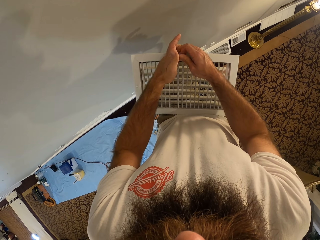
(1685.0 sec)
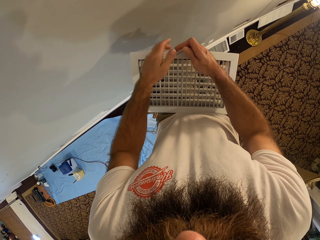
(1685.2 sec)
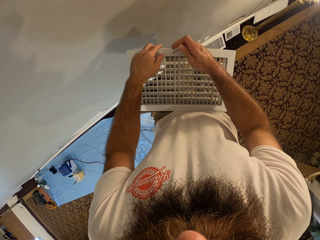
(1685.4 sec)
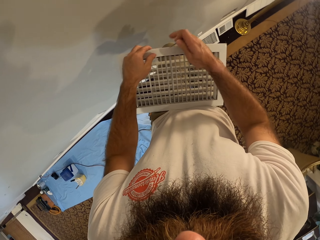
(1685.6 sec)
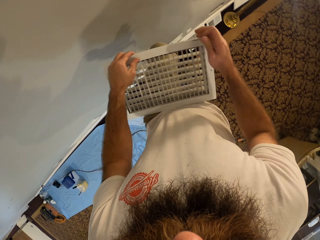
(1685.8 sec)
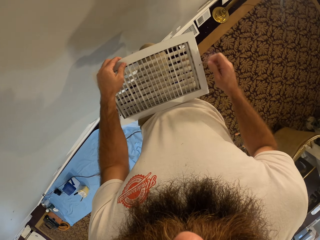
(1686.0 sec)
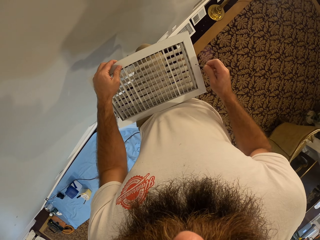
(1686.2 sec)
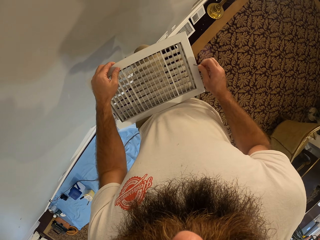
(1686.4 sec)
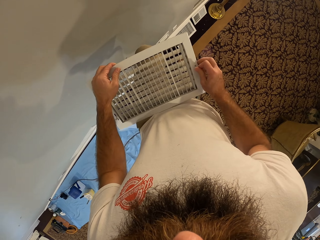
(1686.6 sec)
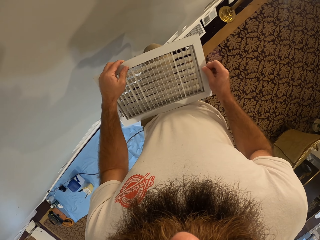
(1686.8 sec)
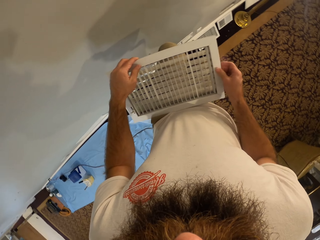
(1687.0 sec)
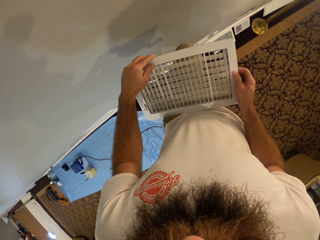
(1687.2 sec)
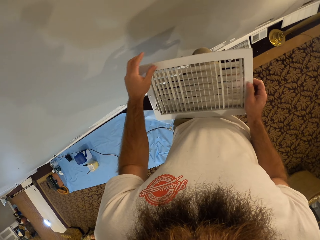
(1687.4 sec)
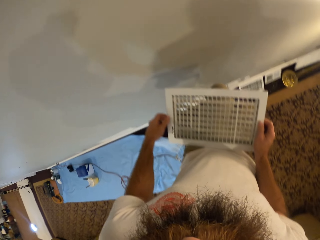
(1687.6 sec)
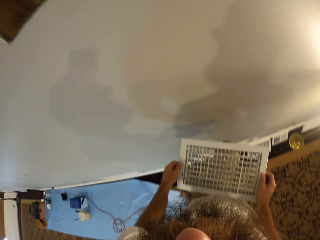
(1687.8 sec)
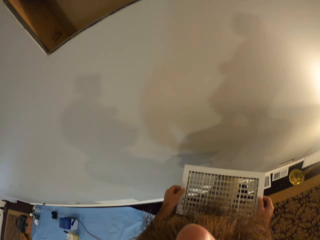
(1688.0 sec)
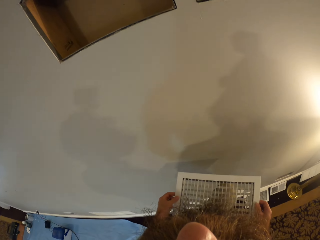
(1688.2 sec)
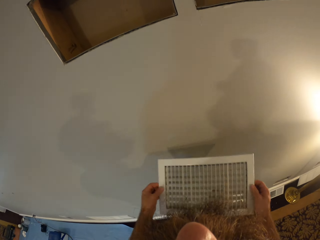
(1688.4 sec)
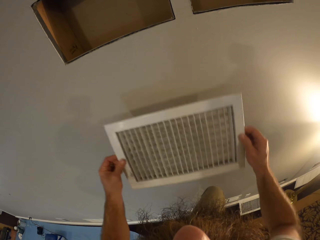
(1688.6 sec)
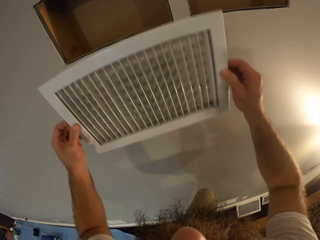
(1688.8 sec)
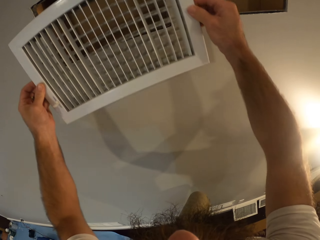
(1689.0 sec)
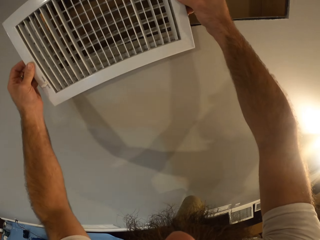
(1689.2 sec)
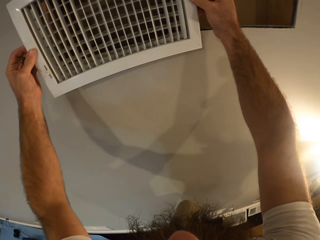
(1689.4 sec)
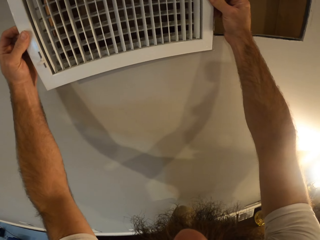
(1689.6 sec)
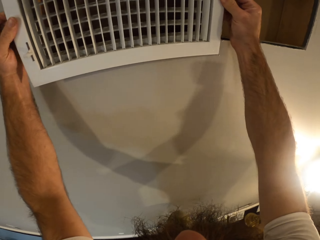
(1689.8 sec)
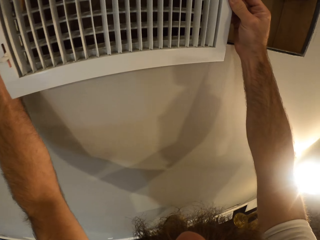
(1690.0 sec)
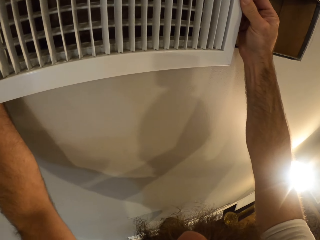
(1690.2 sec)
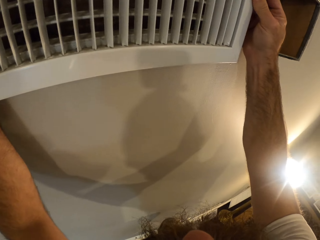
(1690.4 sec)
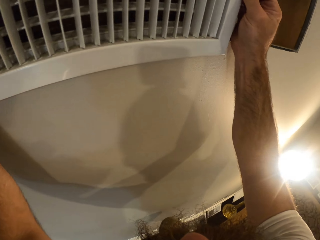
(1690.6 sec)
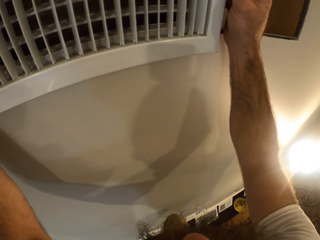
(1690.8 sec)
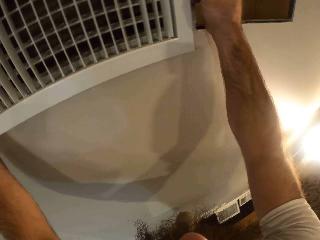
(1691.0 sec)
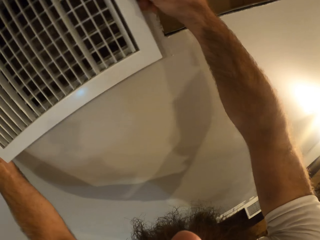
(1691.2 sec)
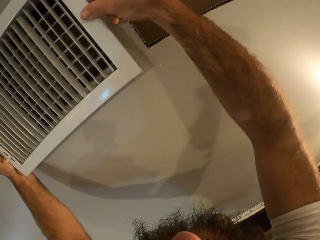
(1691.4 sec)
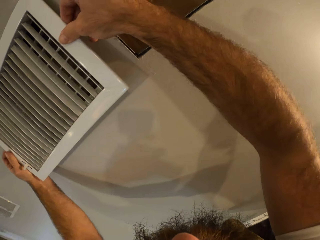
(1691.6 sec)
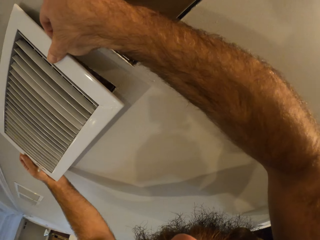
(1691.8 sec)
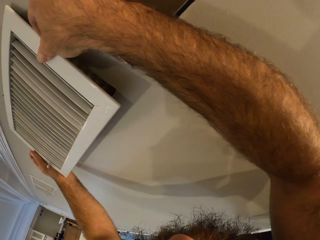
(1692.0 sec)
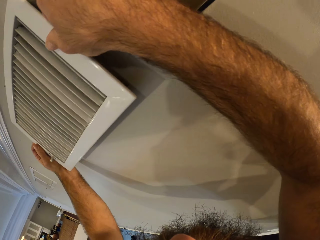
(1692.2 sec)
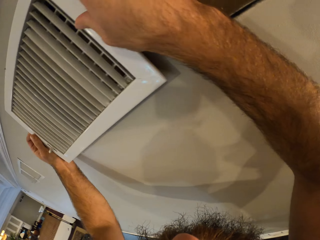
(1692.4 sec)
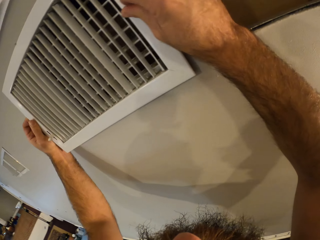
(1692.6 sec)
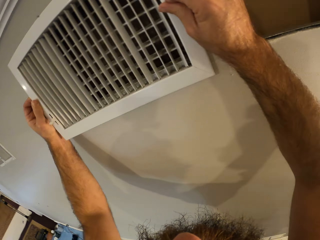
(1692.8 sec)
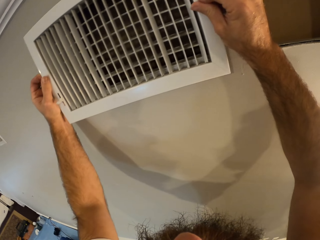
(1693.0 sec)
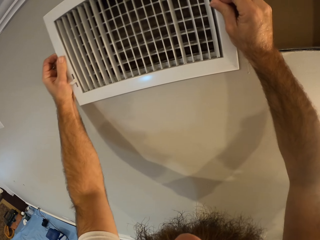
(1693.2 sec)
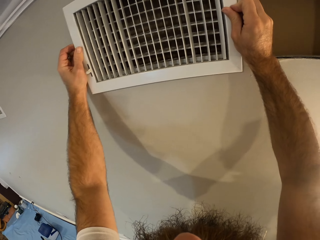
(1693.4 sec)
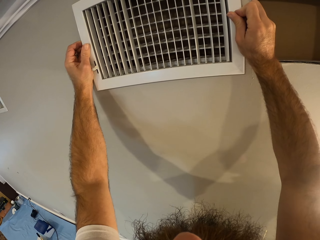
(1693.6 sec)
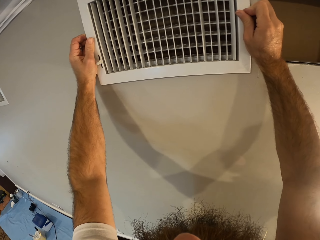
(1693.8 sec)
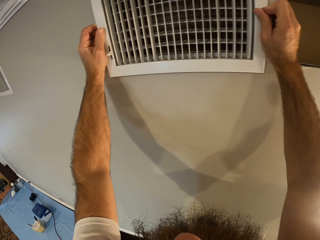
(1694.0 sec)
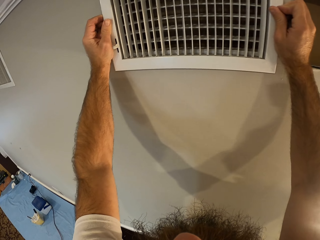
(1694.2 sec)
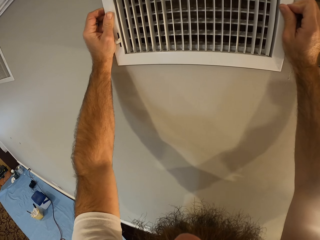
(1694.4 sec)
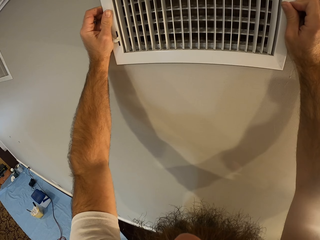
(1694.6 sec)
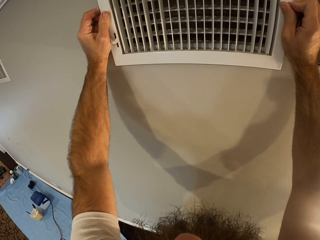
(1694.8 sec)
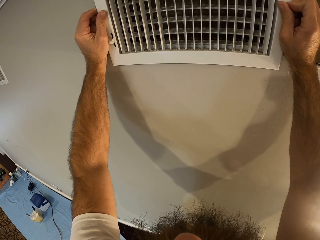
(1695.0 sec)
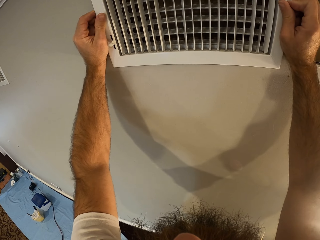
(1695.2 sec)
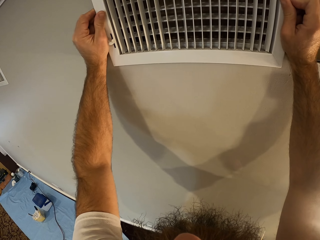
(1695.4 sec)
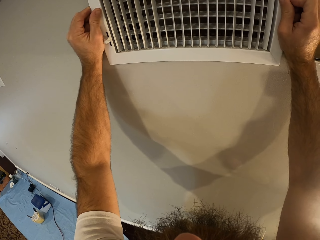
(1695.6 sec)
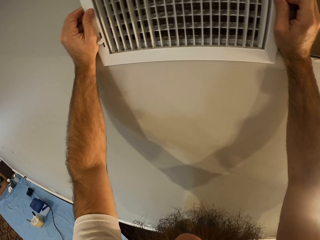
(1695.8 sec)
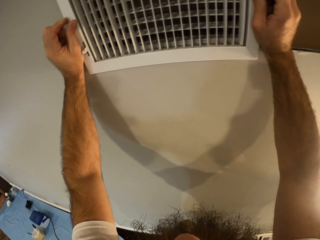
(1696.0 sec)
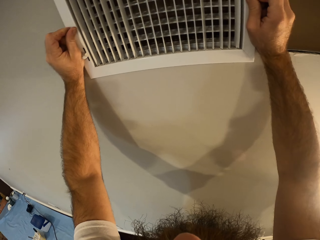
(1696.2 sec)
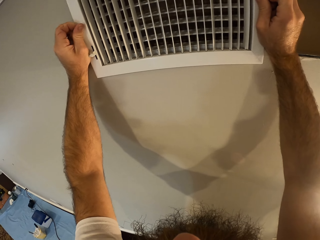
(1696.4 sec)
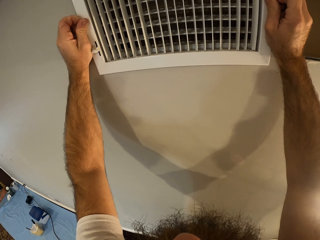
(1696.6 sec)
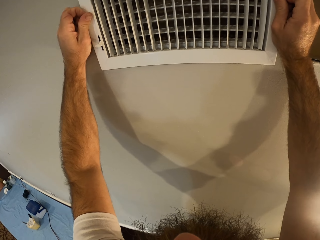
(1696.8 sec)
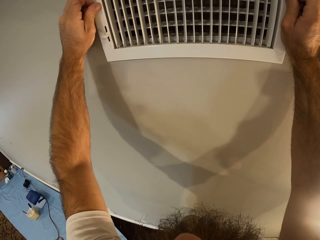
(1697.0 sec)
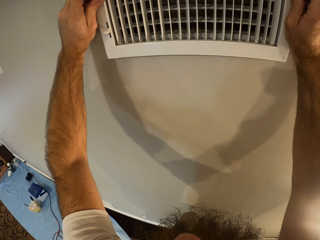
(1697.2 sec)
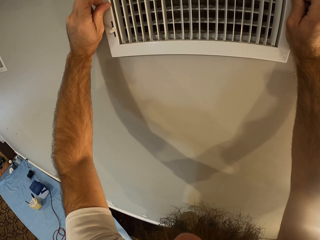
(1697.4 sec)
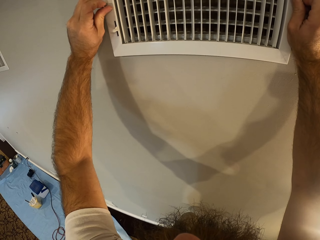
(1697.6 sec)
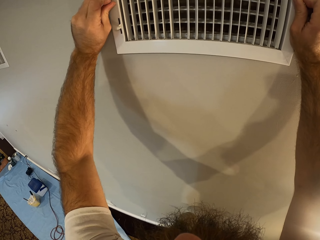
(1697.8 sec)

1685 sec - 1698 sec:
The camera wearer holds the vent on his legs with his left hand. He fixes a screw into the vent with his left hand. He holds the vent with his left hand. He lifts the vent from his legs with both hands. He fixes the vent on the wall with both hands. He fastens the screw into the vent with his left hand.

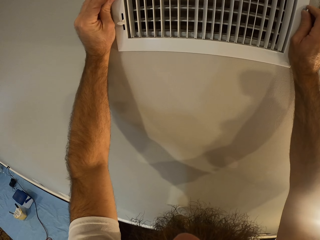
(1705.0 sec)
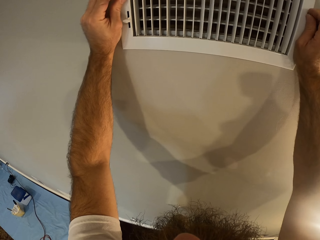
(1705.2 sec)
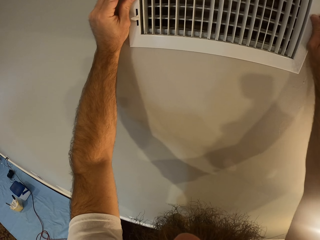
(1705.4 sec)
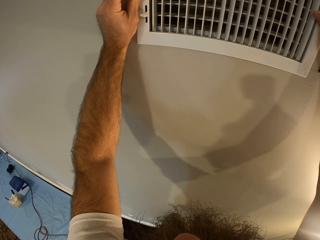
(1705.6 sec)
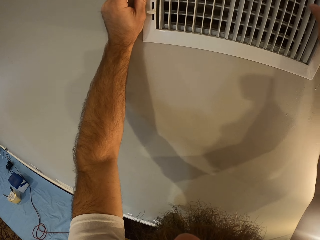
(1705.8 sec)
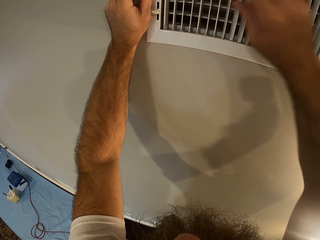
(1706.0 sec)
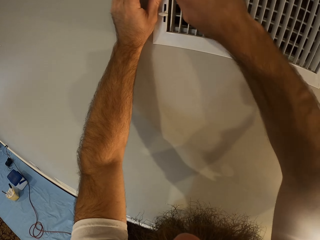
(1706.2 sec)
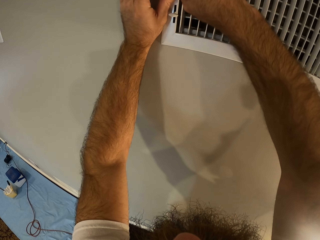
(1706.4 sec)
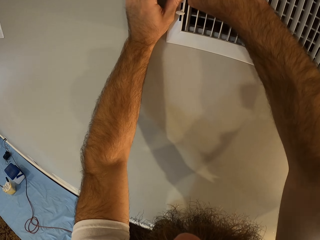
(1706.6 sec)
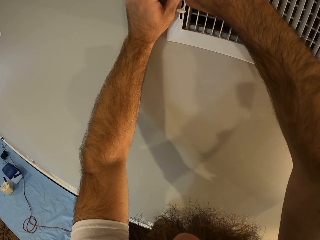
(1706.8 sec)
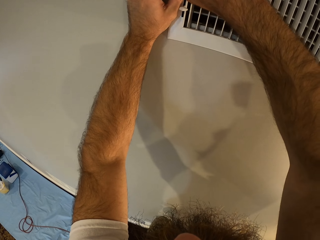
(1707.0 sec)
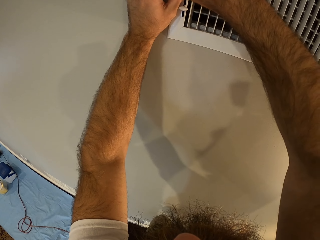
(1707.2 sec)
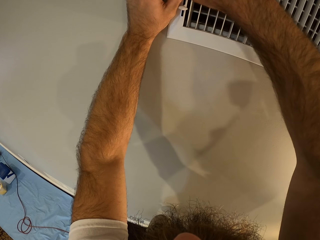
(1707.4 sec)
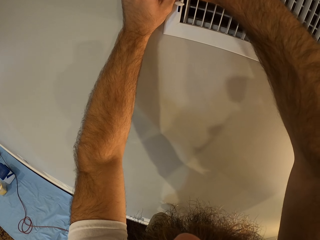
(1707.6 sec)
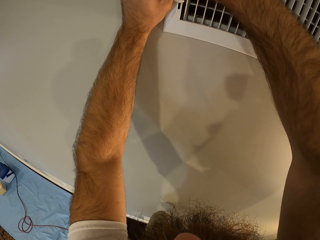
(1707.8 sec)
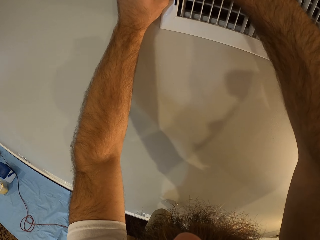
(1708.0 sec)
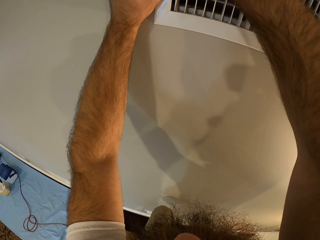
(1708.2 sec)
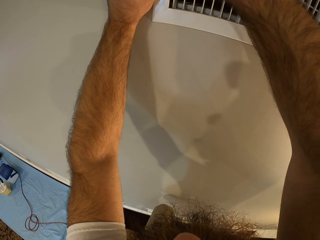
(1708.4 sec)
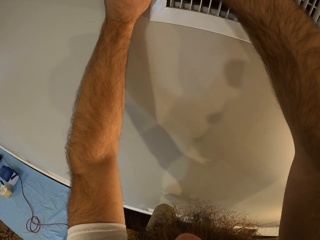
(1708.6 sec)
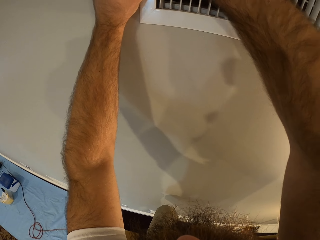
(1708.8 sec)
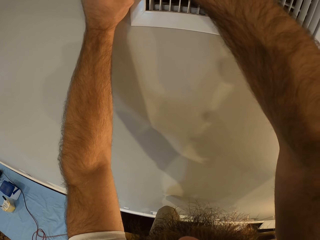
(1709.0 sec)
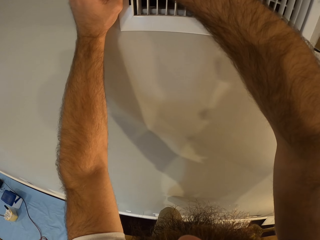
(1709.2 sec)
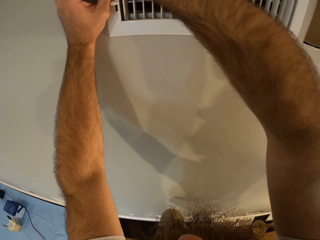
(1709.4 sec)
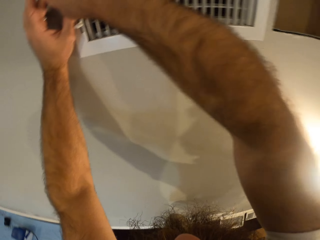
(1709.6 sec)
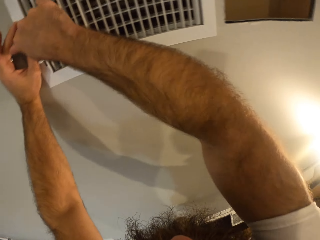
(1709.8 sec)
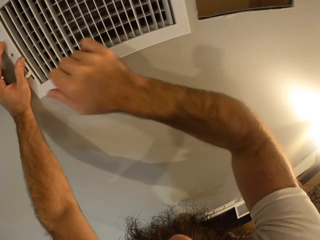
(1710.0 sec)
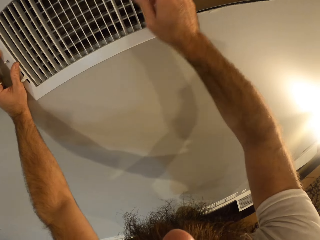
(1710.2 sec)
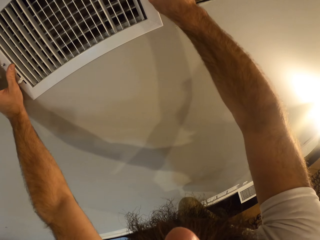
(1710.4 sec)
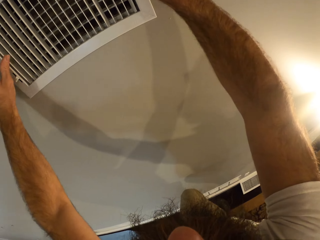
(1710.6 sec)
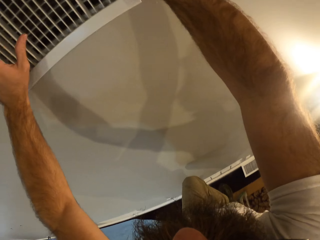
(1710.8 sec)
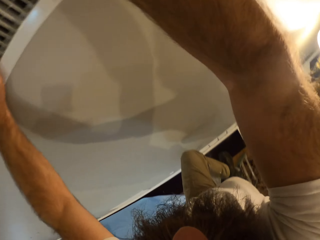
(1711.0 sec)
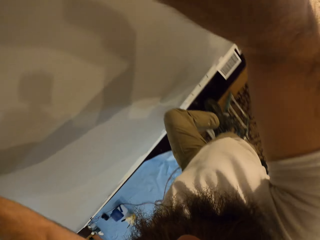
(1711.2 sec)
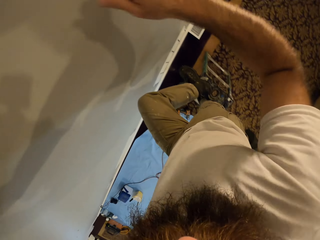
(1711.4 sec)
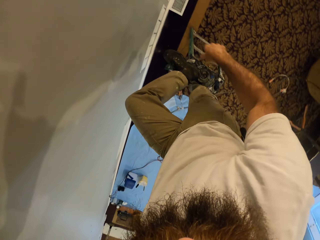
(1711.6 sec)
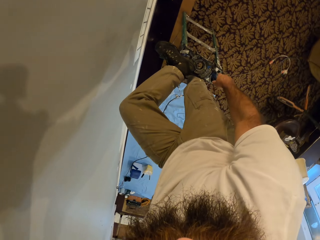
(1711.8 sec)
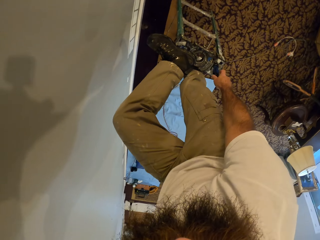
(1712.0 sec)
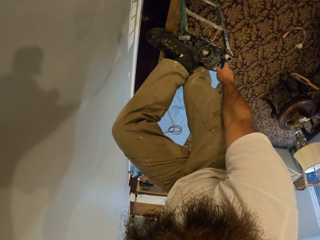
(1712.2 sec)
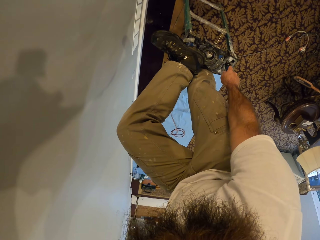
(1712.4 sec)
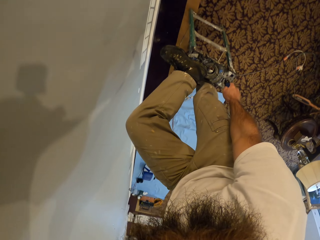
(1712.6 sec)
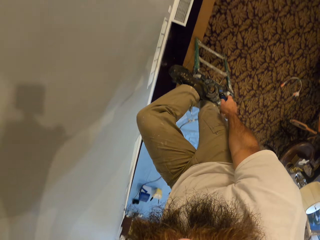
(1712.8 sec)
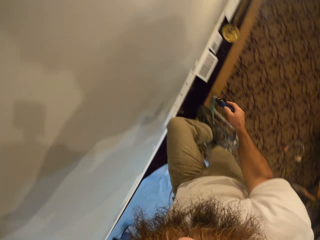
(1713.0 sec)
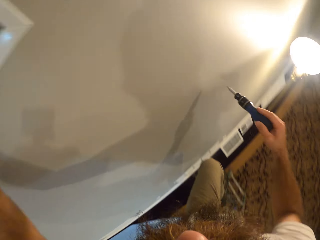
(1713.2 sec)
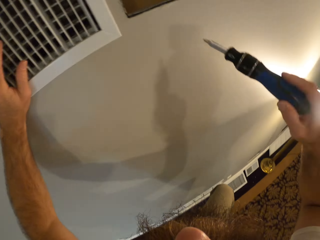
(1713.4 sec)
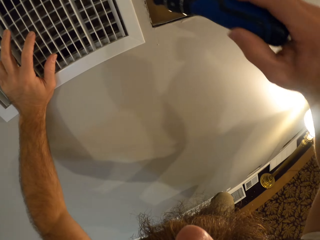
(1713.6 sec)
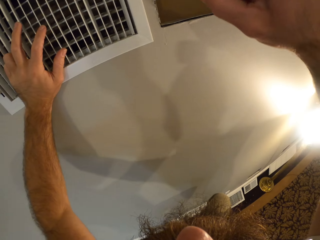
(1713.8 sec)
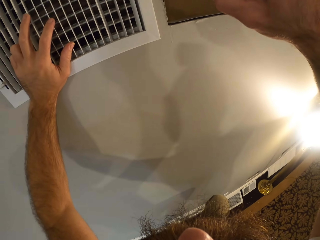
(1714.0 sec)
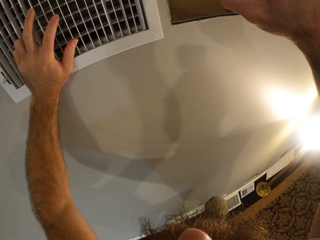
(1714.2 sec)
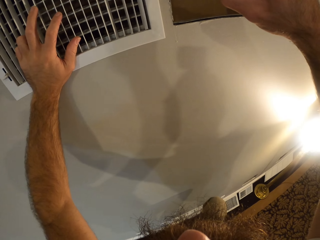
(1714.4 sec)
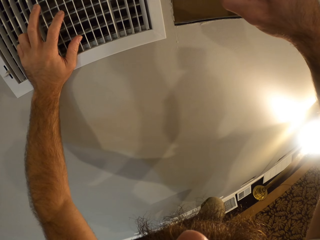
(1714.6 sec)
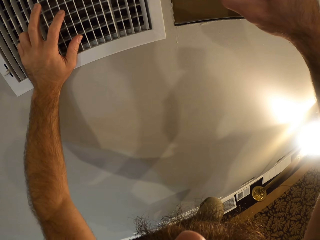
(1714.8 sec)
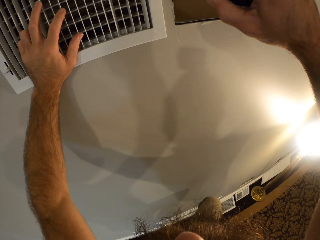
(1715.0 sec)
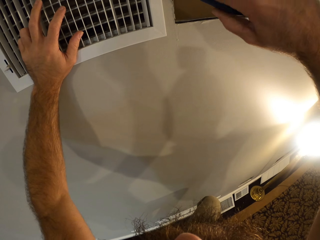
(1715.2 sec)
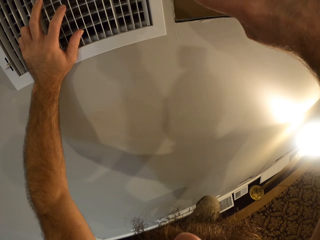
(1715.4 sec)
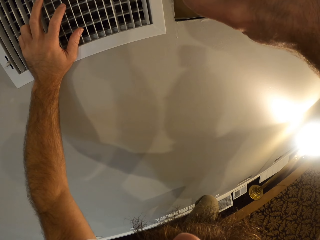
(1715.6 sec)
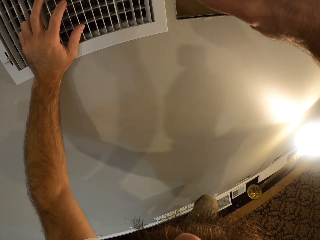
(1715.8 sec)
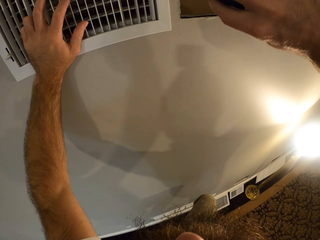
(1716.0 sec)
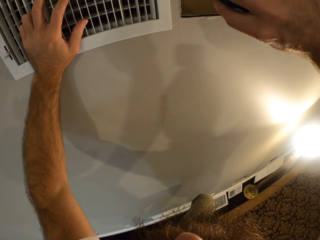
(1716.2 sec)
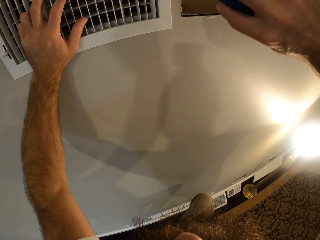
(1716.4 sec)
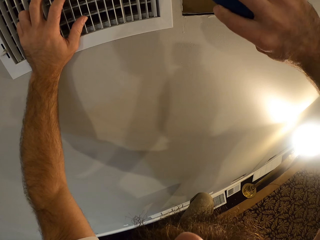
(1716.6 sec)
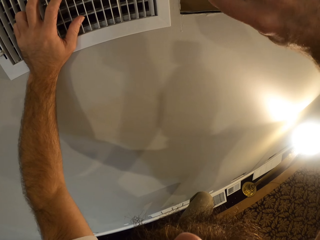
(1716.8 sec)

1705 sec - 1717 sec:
The camera wearer fastens the screw into the vent with his right hand. He touches the vent with his right hand. He touches the vent with his left hand. He picks up a screwdriver from the ladder with his right hand. He fastens the screw into the vent with the screwdriver in his right hand.
